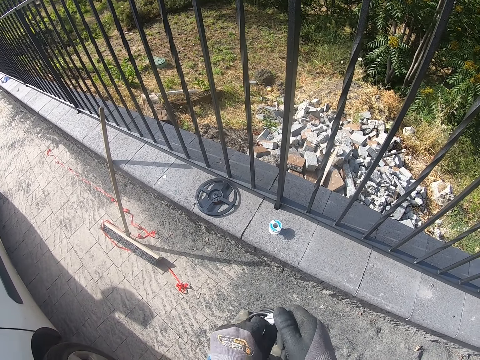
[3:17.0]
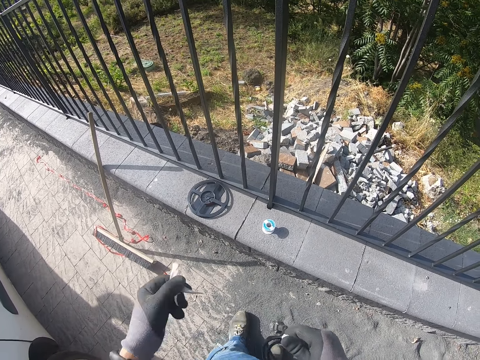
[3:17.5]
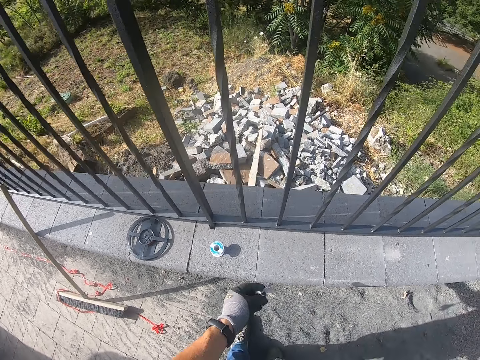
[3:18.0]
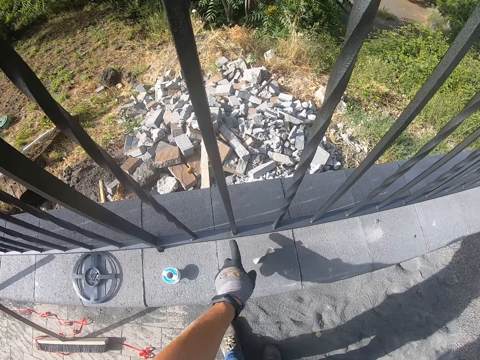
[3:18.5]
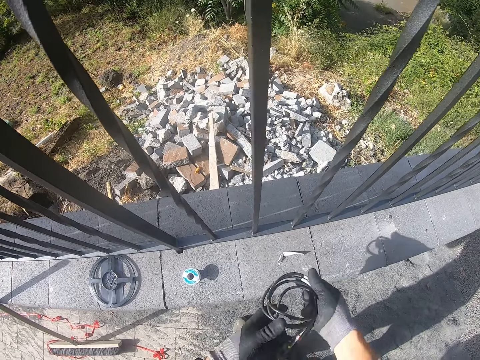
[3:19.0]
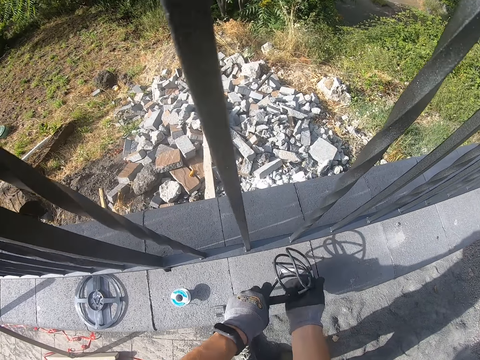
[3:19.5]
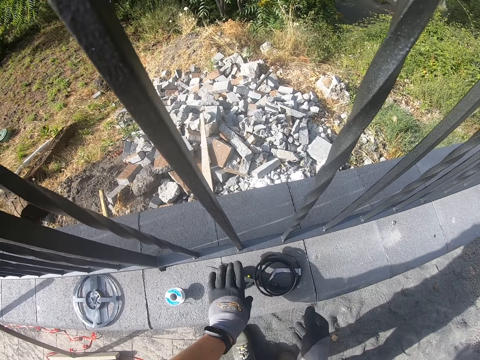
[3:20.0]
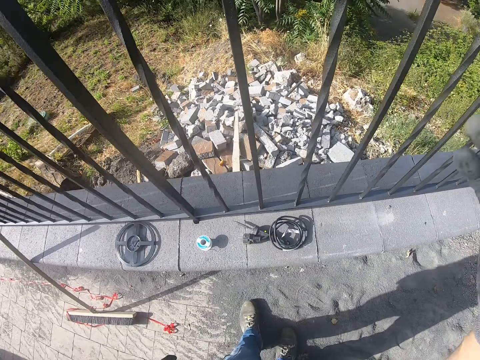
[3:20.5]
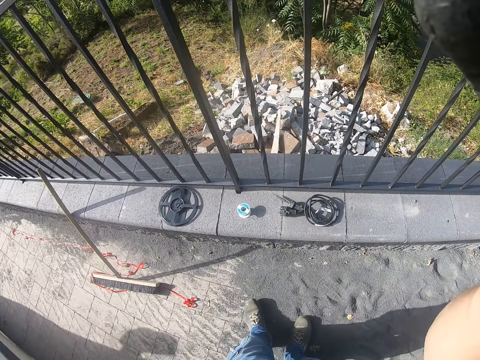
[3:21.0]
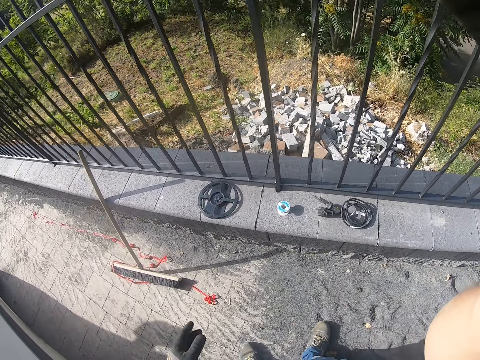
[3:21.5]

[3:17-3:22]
The camera wearer throws a tape on the concrete blocks. They put the cable on the concrete blocks. They adjust the camera.
